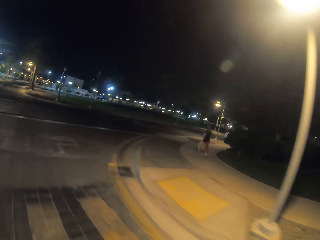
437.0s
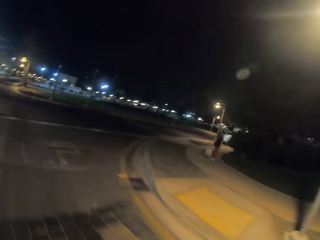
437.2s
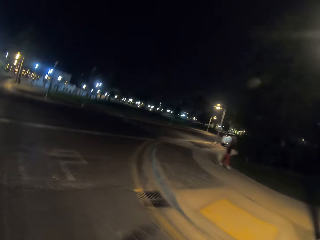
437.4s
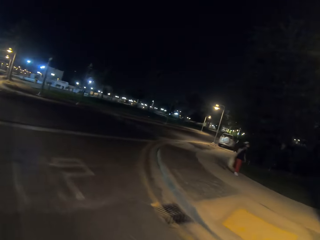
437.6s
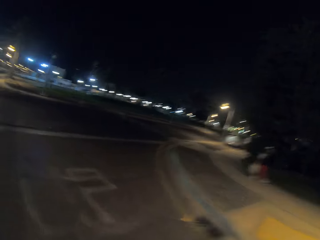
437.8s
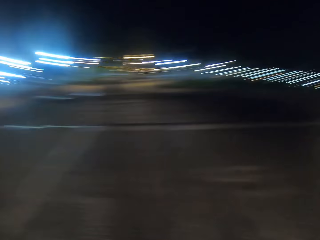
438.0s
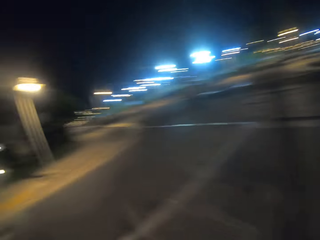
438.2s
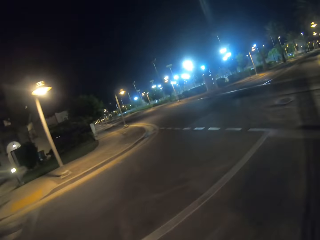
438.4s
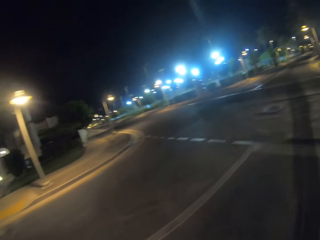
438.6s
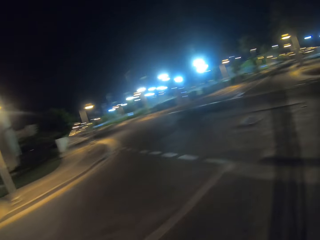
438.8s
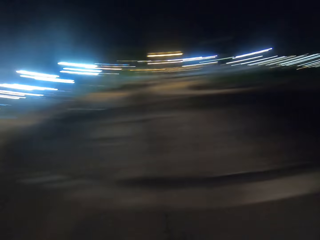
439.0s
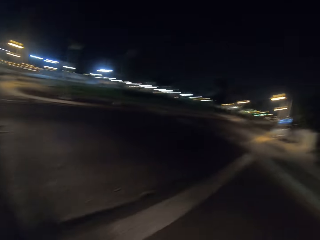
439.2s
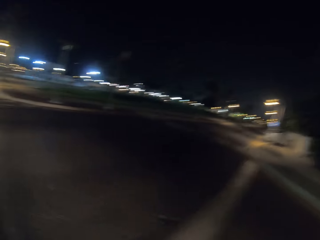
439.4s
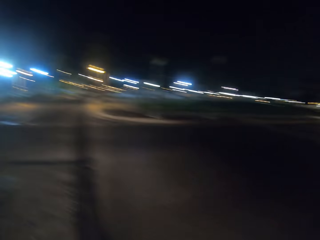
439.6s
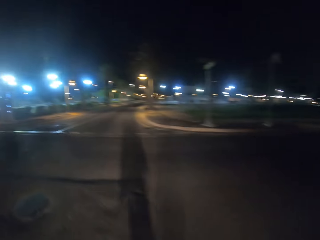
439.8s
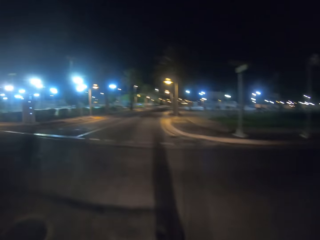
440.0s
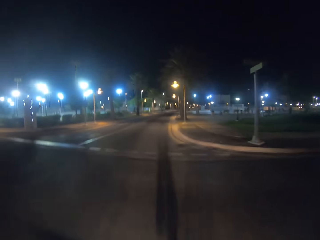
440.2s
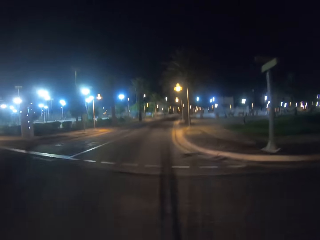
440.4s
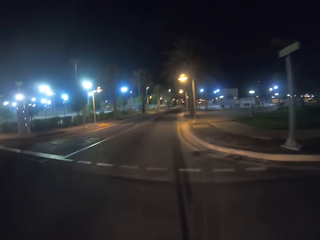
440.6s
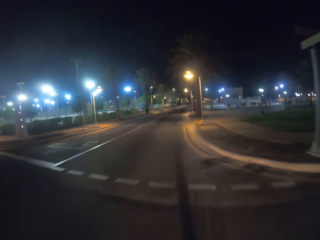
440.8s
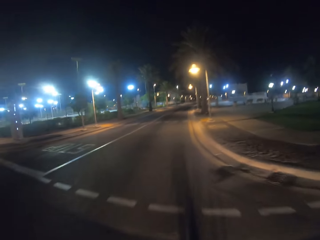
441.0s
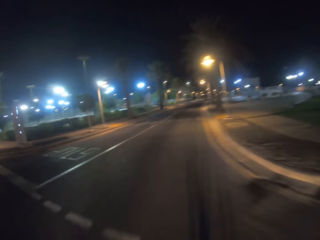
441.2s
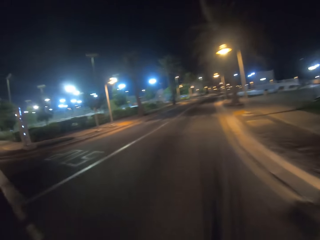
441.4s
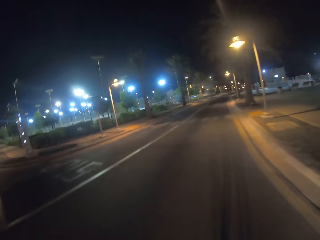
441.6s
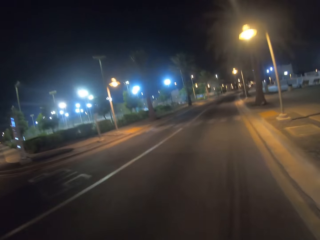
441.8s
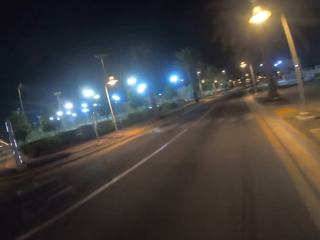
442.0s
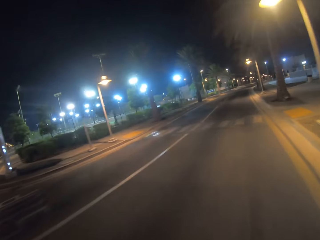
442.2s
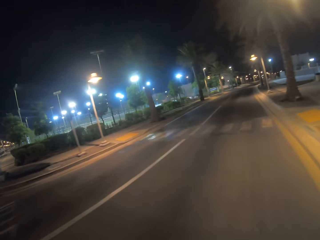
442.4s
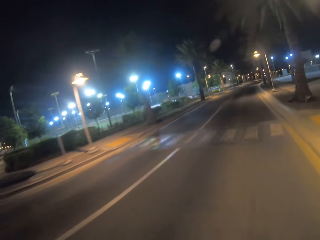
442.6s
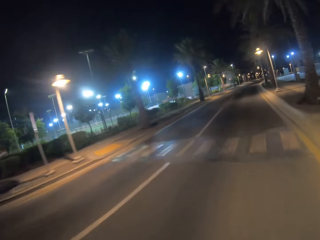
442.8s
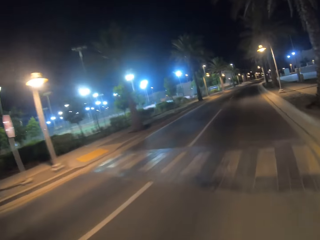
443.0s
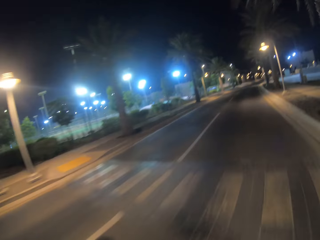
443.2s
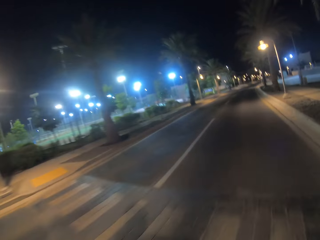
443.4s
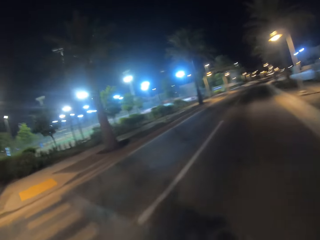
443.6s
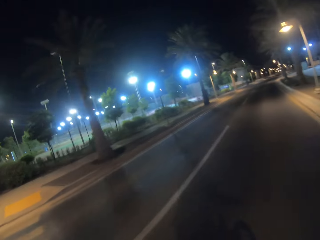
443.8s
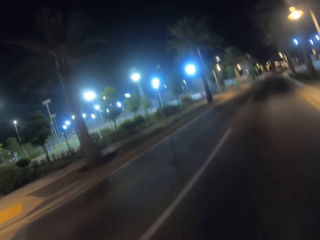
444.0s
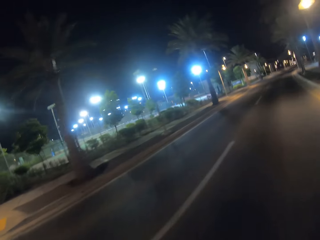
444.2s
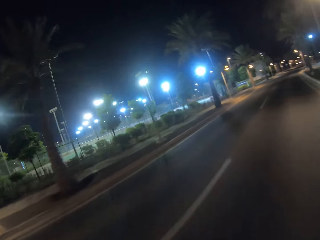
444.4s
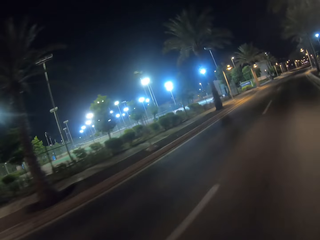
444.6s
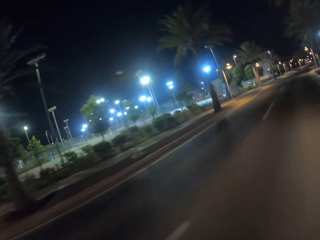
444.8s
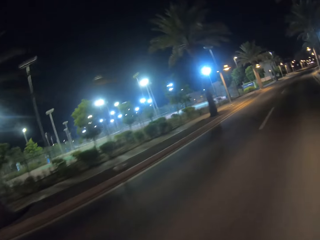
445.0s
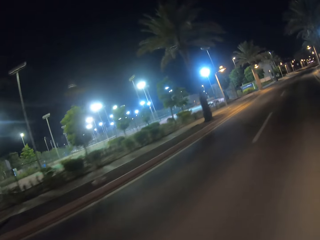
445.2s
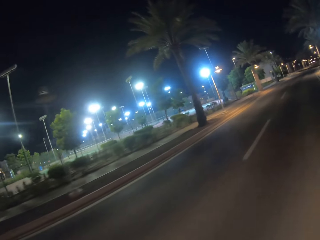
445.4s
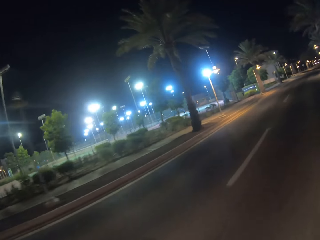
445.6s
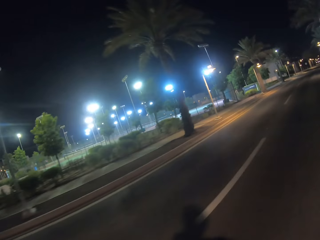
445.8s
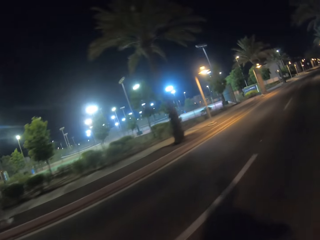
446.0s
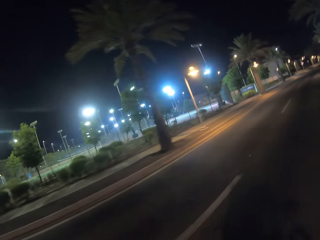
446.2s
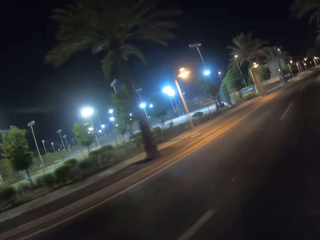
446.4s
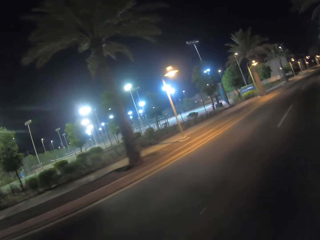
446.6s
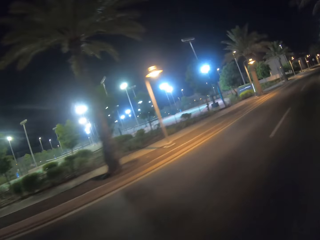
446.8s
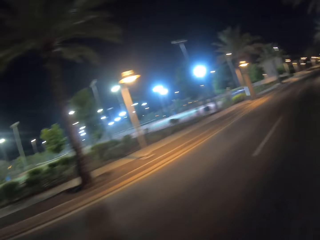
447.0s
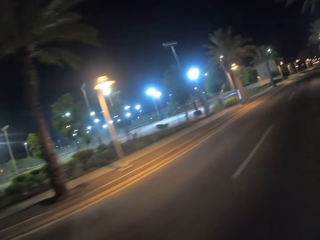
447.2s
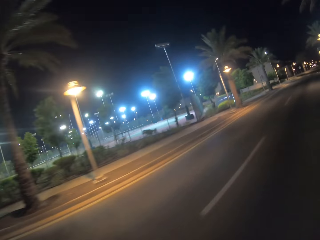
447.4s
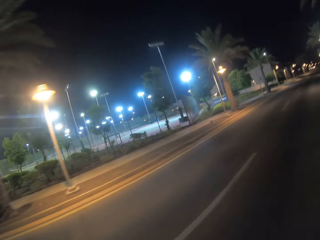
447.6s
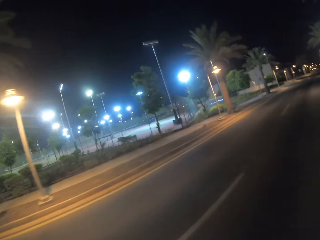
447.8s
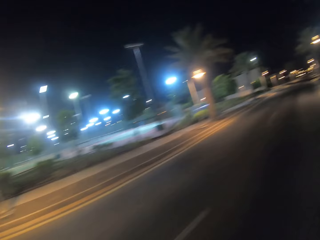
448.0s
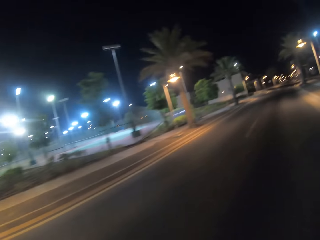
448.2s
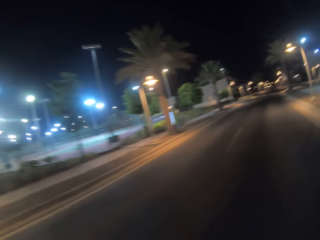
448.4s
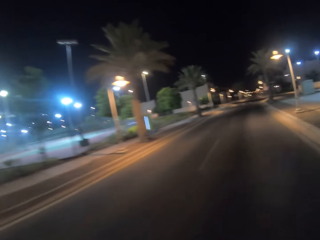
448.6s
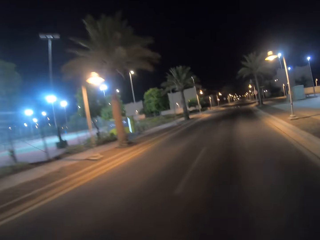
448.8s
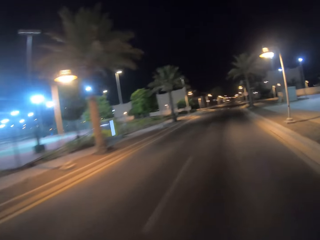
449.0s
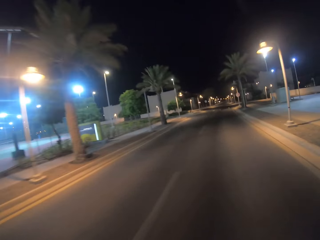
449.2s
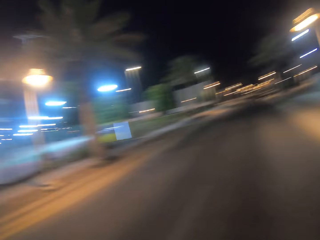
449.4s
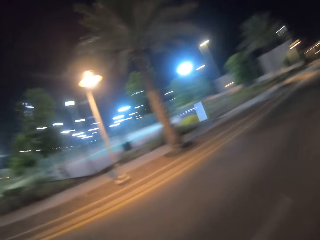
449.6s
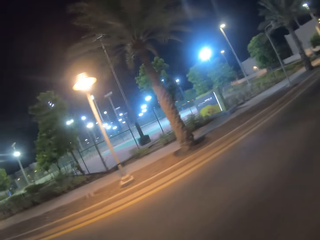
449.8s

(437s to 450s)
The camera wearer looks at both sides of the road. They cross the road. They cycle along the road.

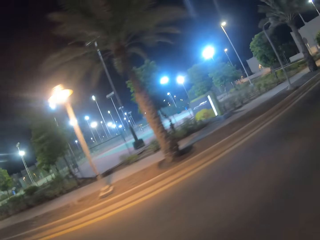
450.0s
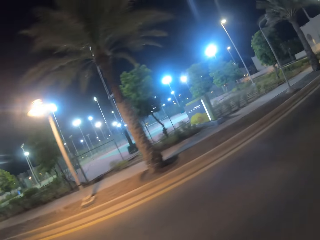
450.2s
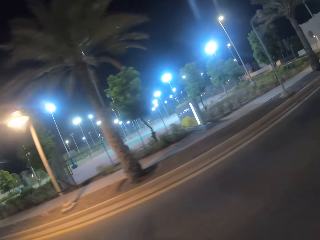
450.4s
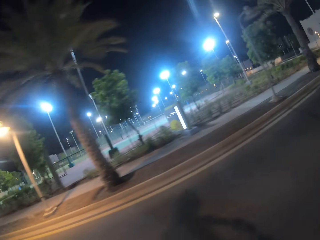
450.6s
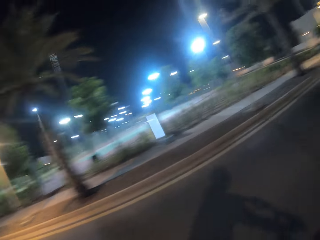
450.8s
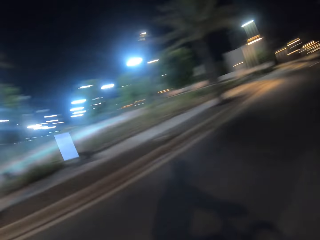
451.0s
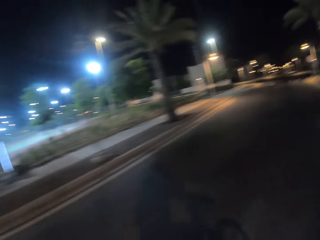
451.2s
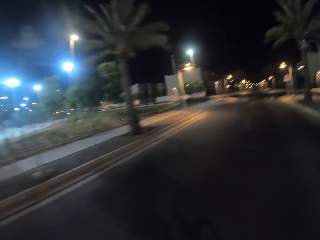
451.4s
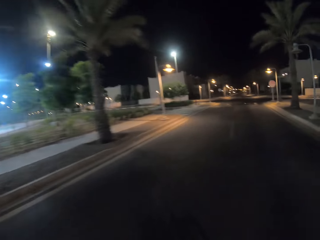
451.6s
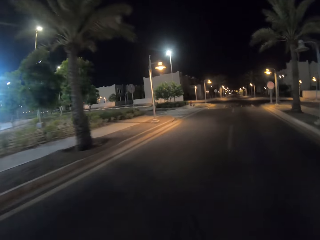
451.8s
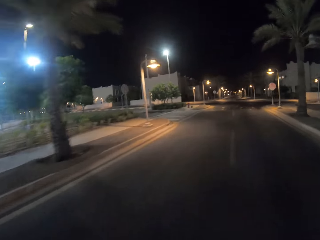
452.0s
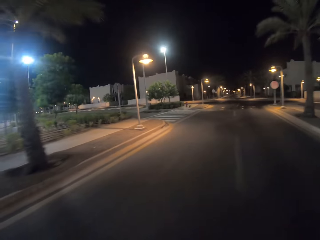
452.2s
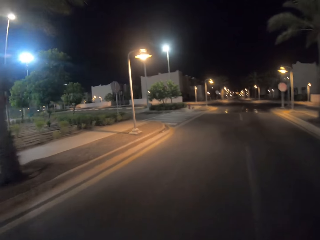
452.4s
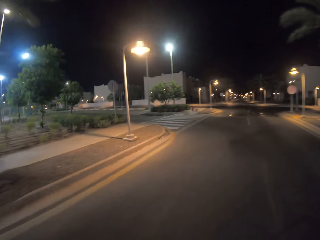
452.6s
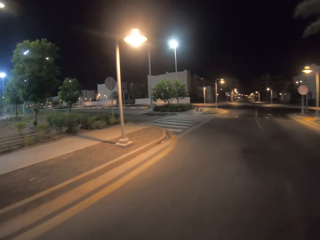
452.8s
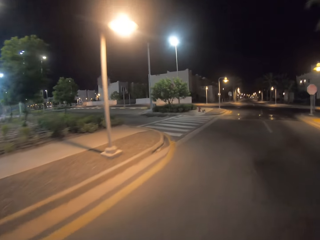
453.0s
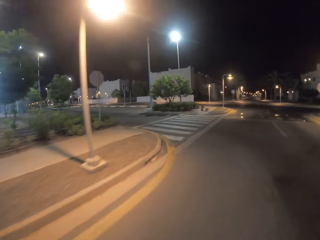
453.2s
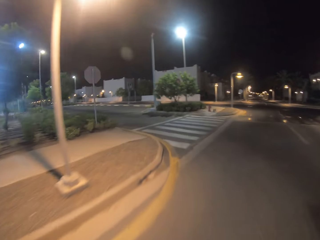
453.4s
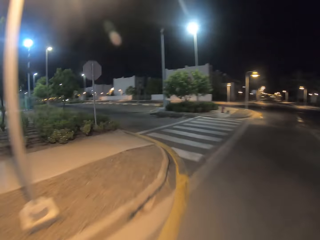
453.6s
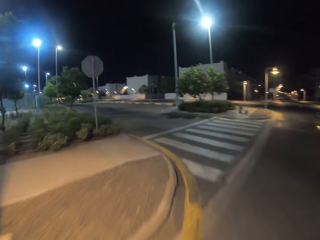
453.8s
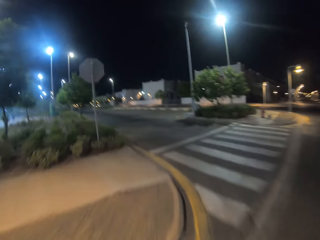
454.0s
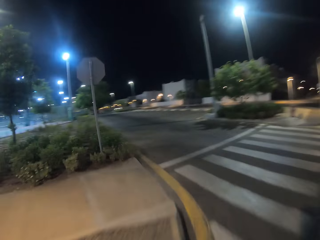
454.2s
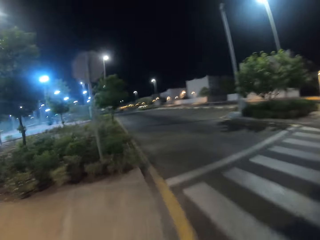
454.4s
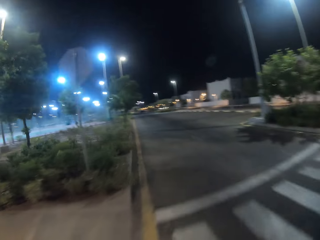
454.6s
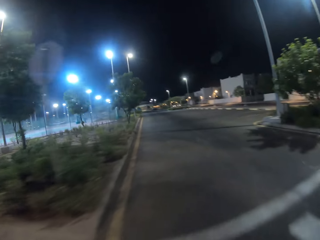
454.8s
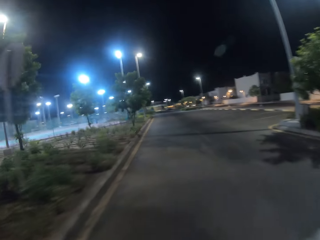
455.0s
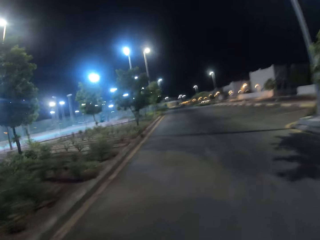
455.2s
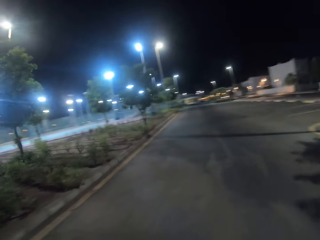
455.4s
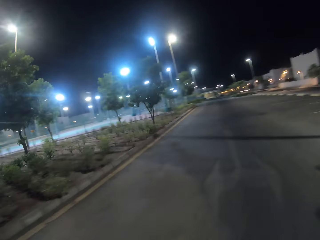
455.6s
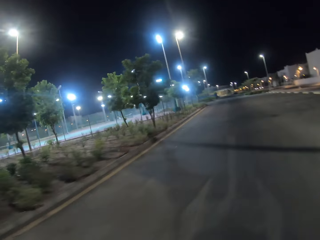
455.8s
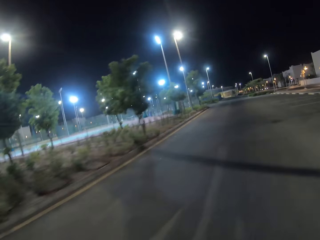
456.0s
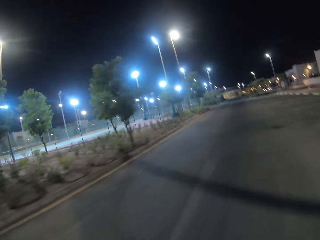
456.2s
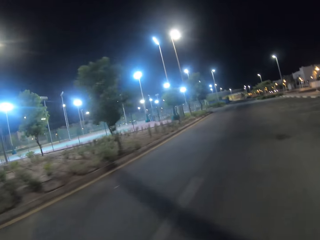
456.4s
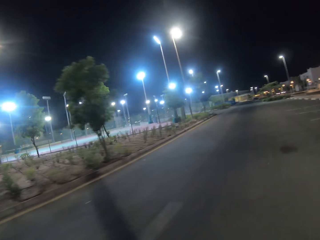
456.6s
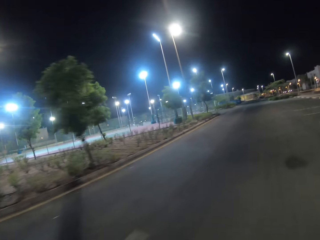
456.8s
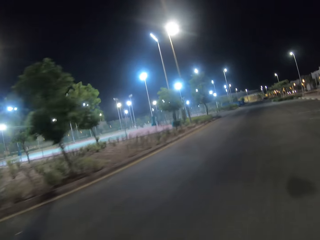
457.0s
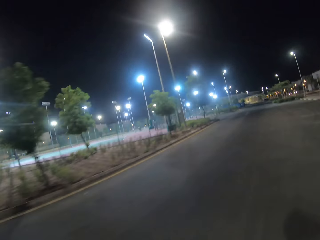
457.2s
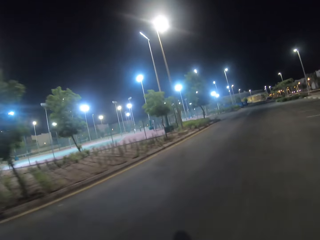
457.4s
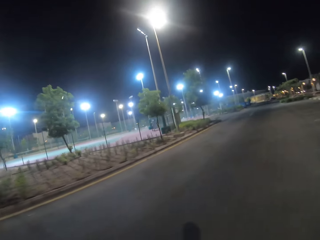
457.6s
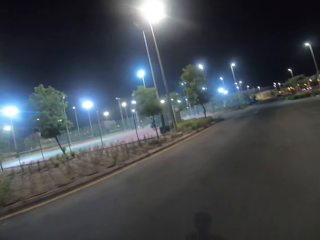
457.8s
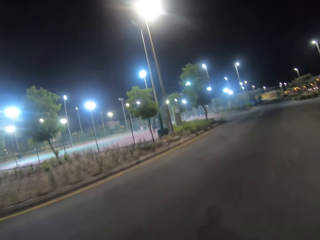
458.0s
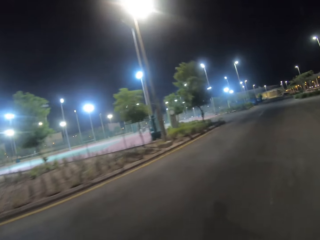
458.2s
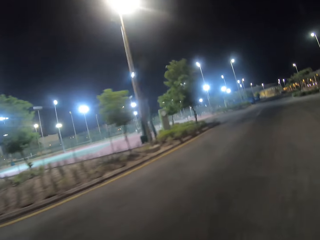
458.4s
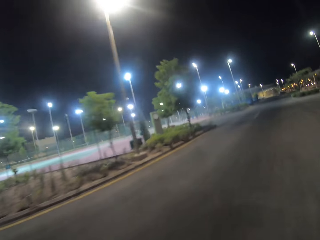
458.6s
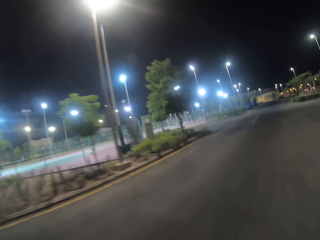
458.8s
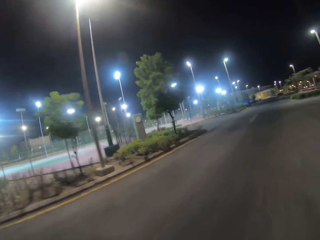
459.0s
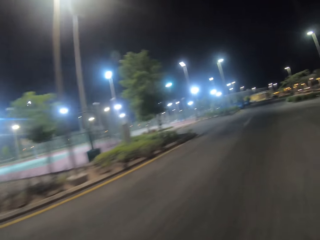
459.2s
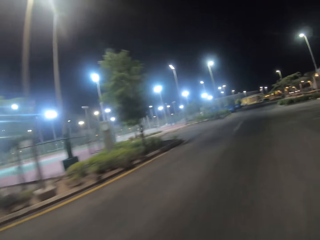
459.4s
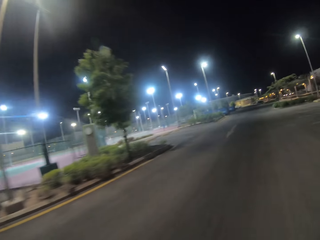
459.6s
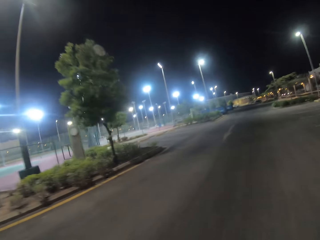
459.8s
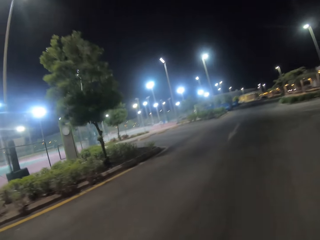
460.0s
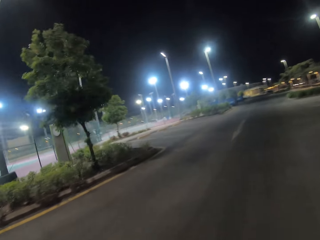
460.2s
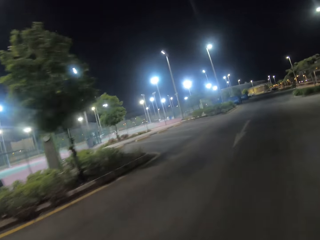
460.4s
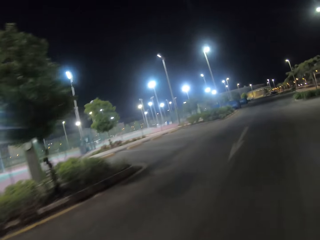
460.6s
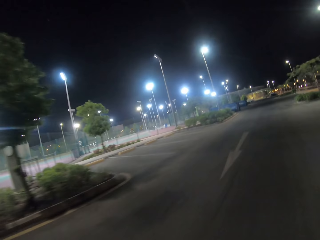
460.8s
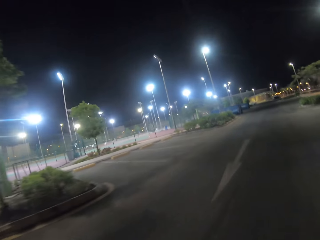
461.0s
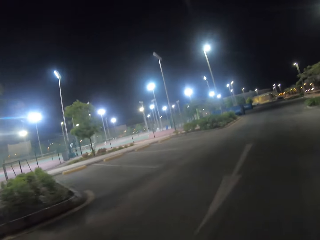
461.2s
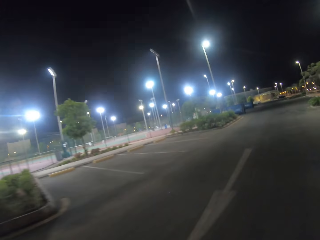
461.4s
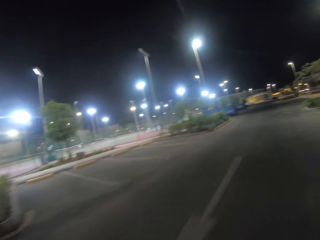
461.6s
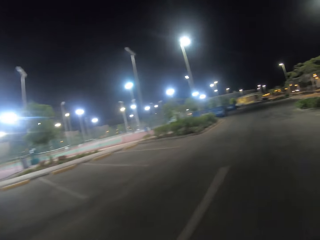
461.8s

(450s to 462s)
The camera wearer diverts a turn.
